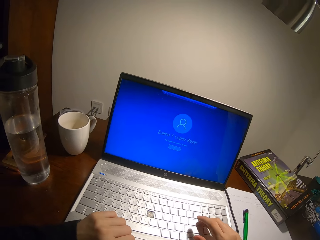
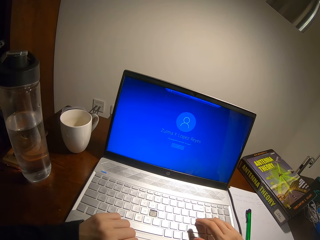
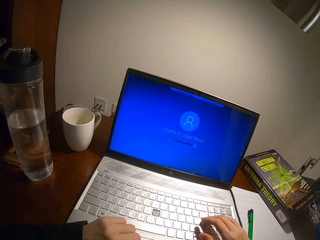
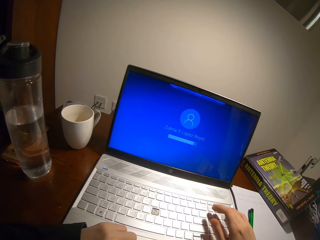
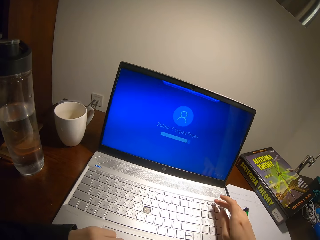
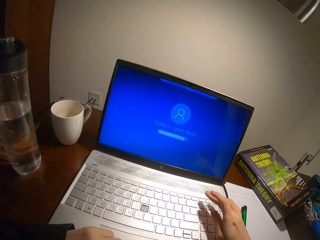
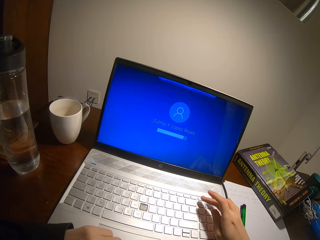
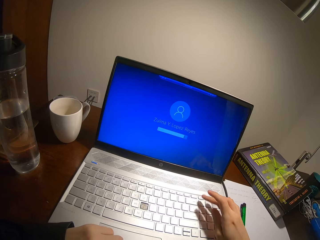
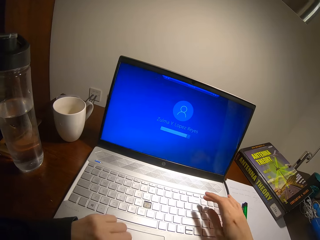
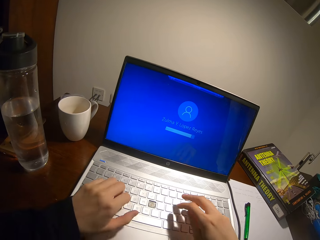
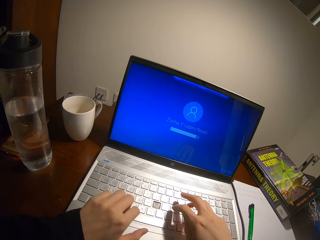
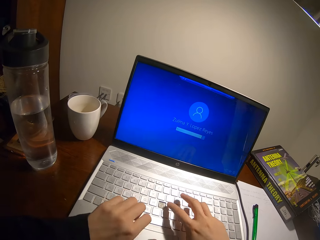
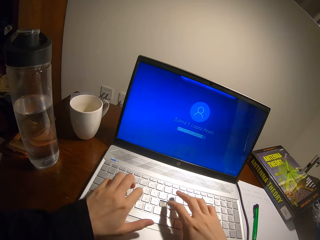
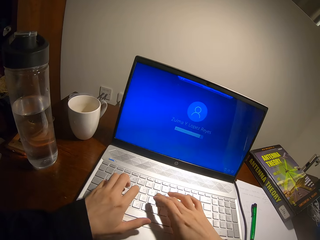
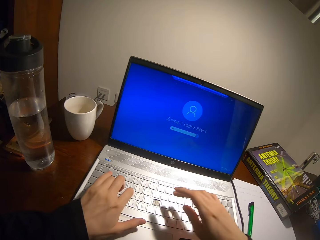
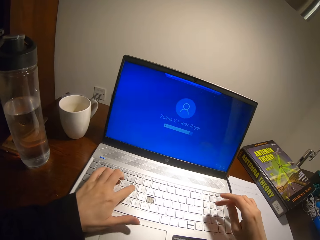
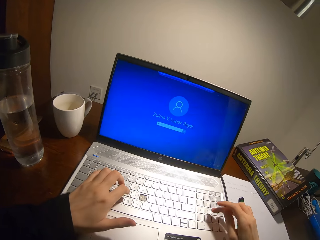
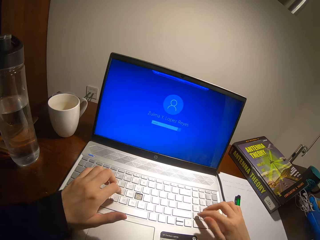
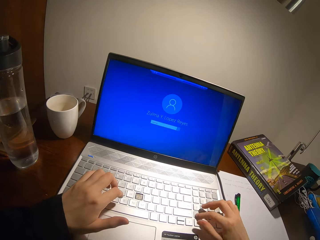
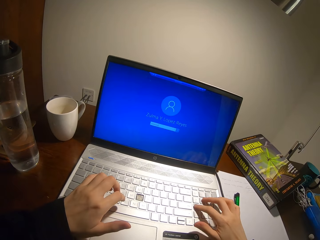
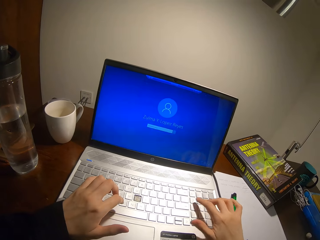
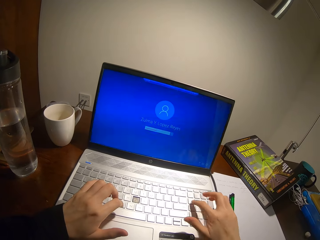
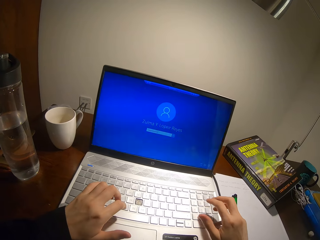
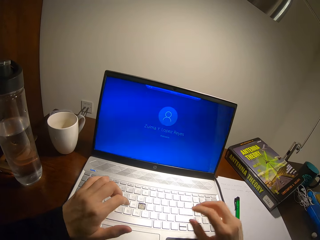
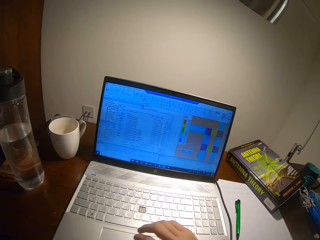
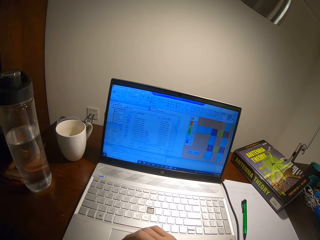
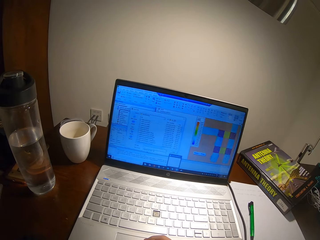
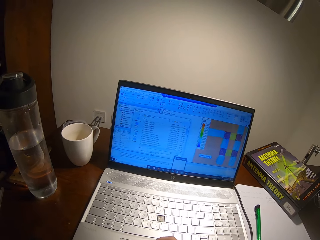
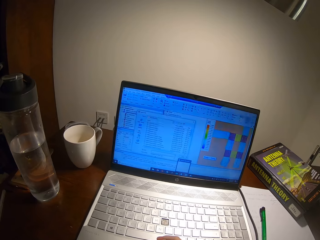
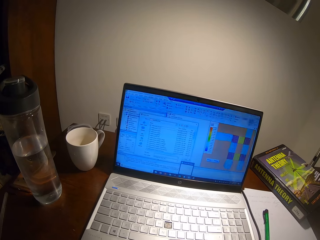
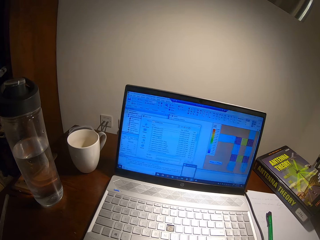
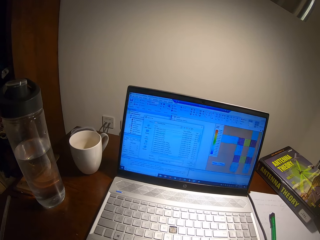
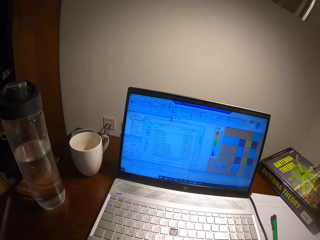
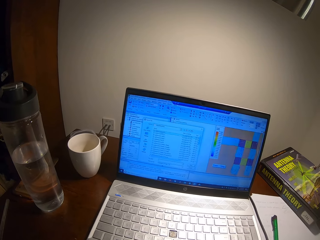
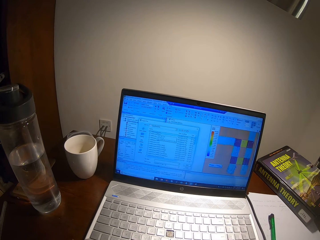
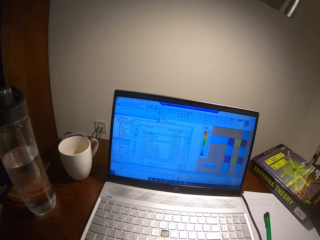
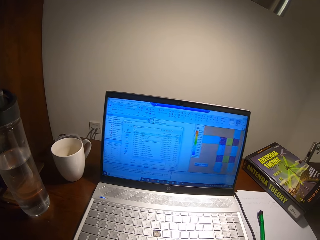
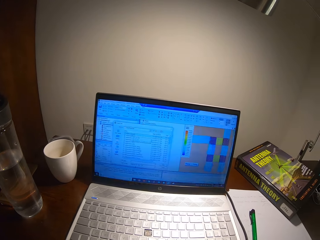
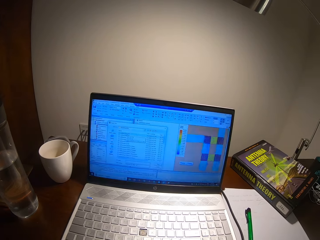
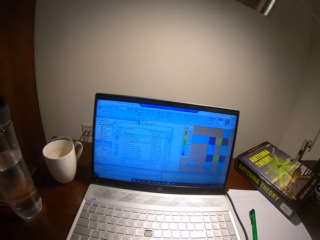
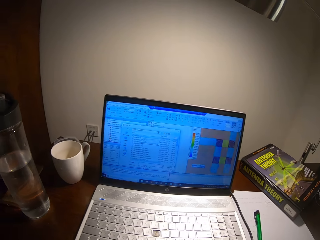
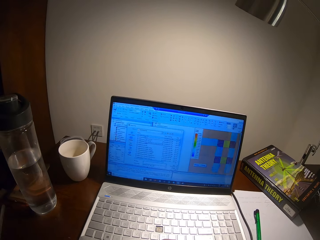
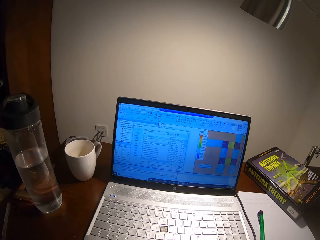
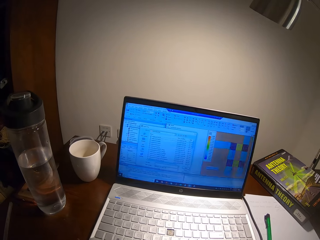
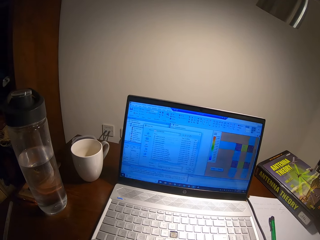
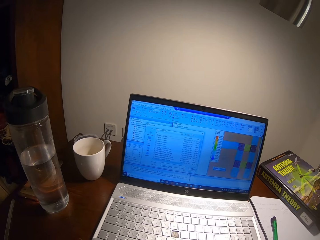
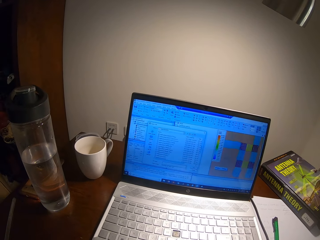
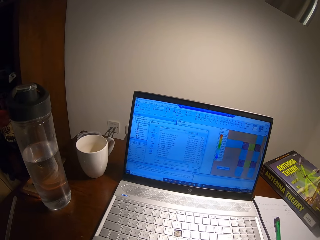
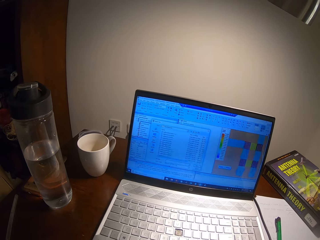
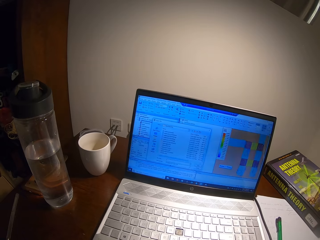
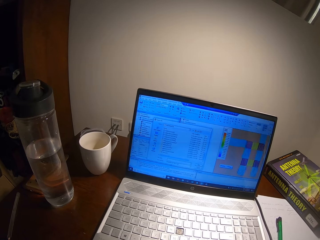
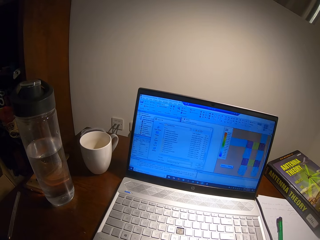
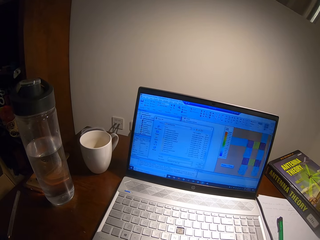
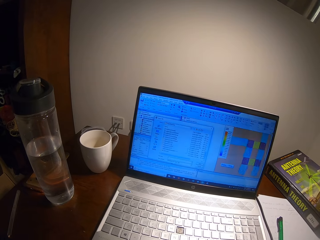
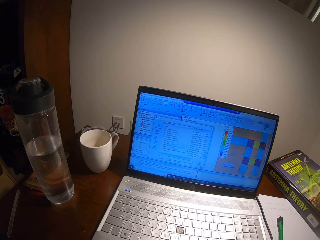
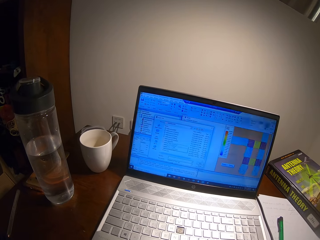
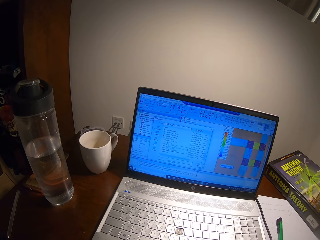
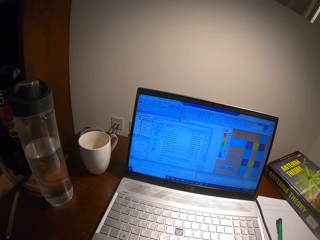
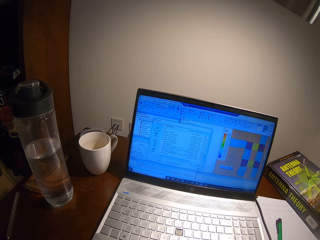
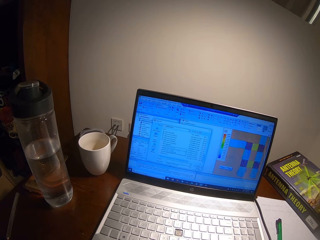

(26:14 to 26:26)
The camera wearer looks at the laptop screen.

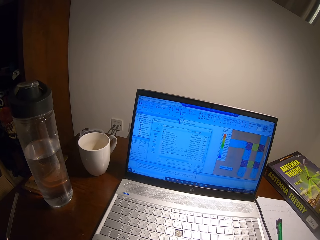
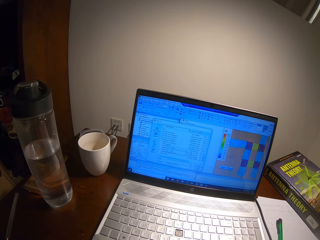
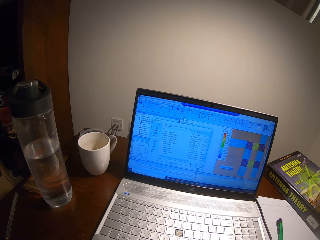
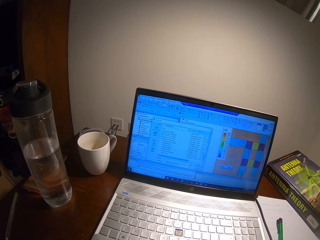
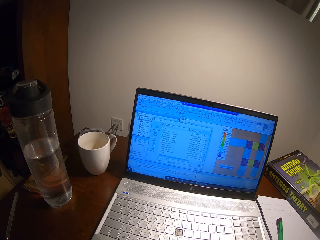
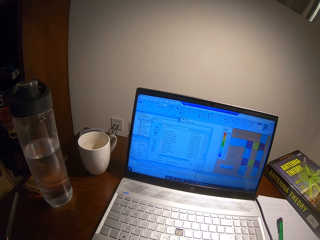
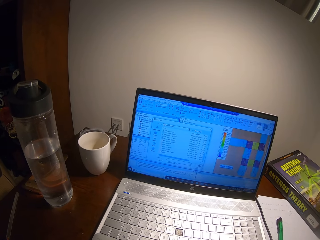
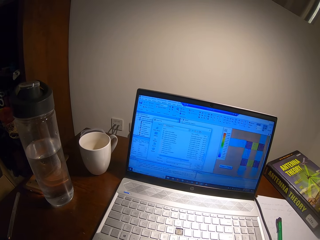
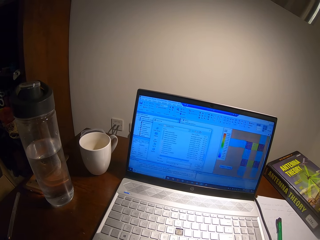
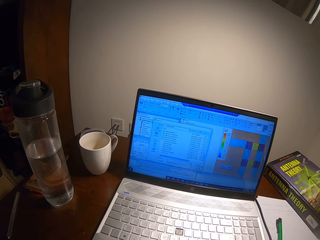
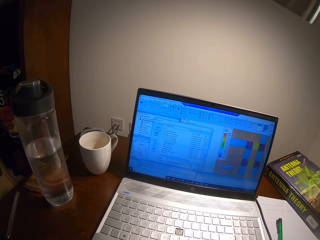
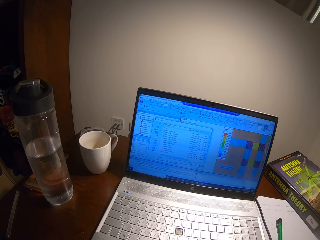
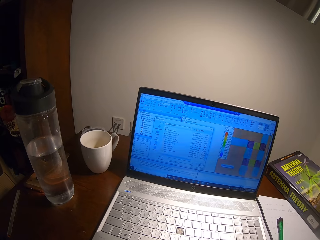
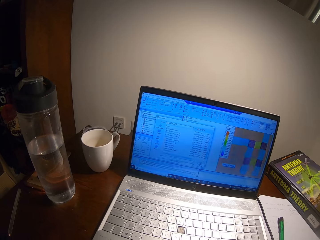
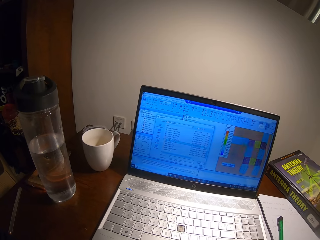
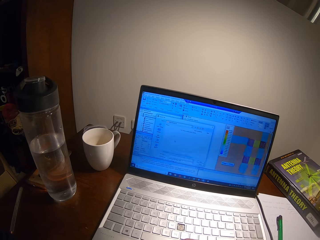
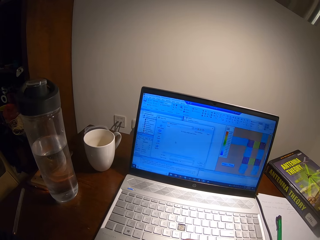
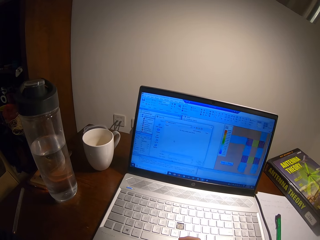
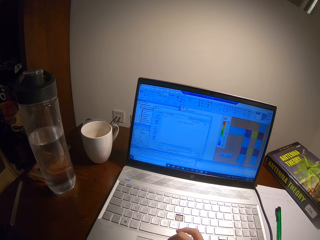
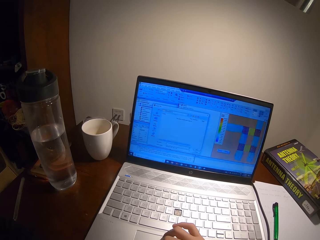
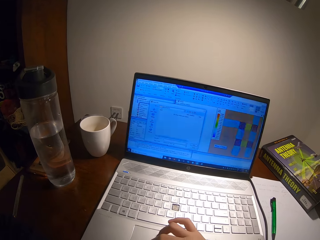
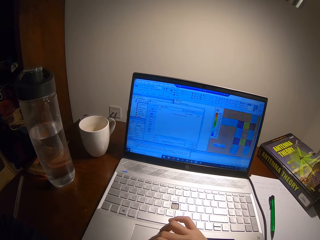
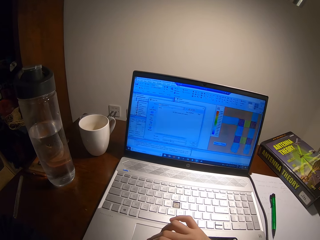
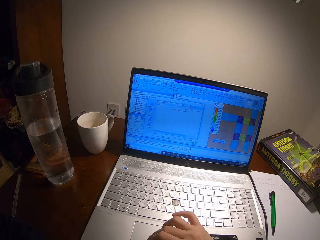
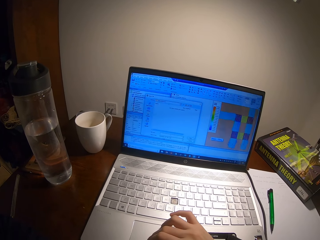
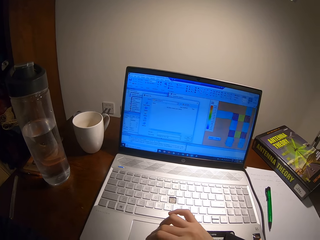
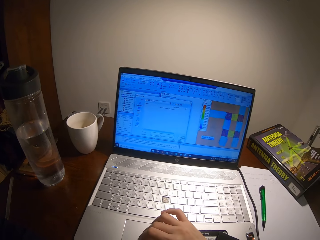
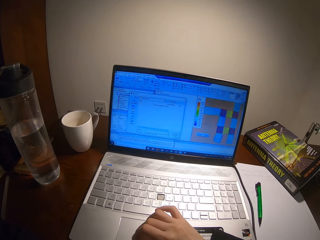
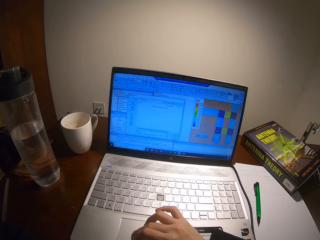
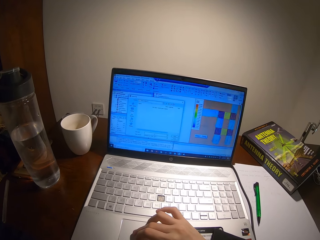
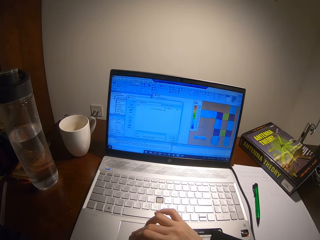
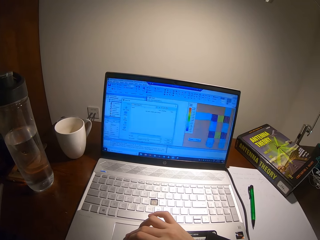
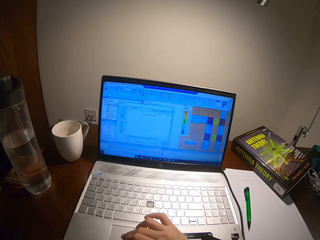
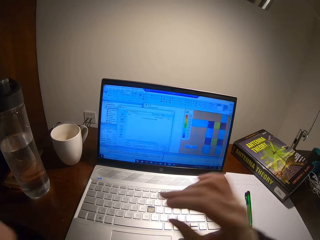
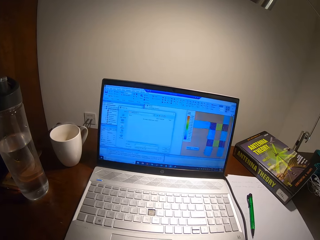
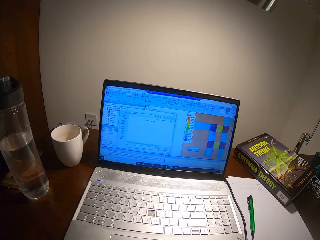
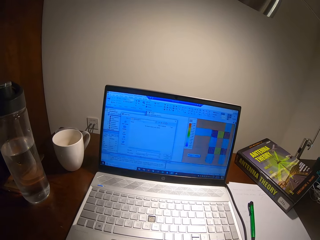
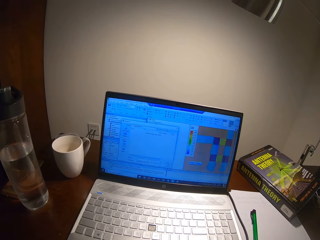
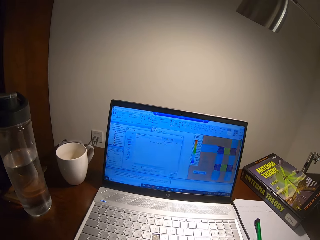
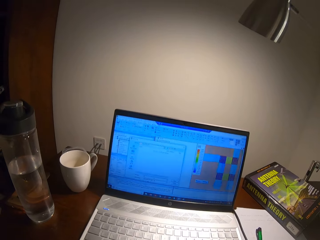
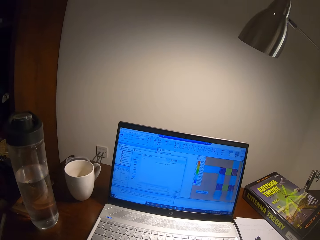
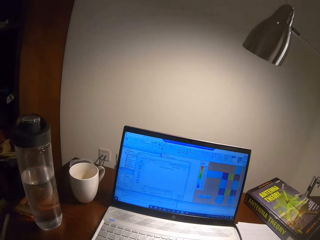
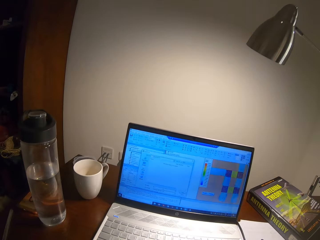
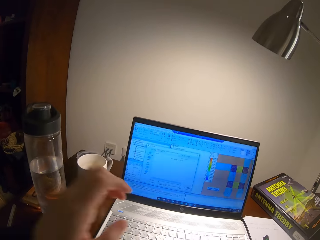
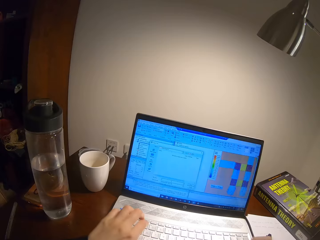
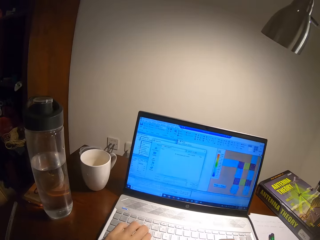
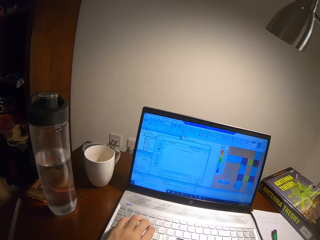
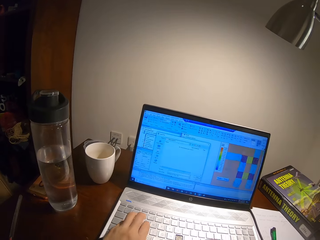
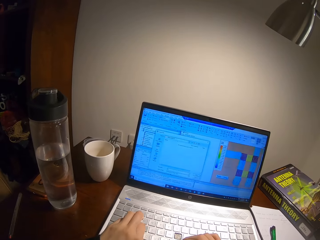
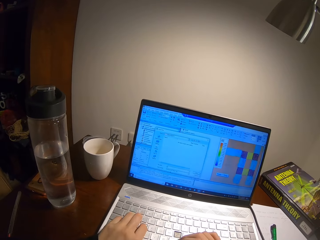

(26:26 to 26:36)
The camera wearer uses the touchpad. They type on the keyboard.
